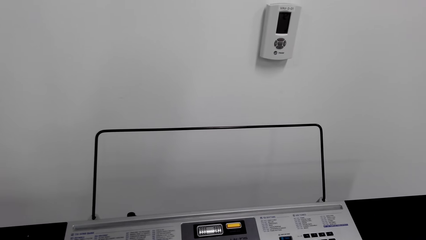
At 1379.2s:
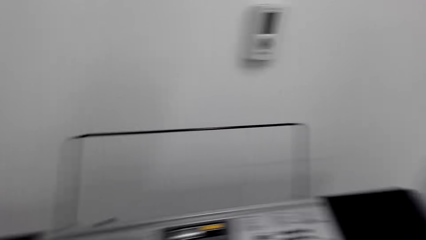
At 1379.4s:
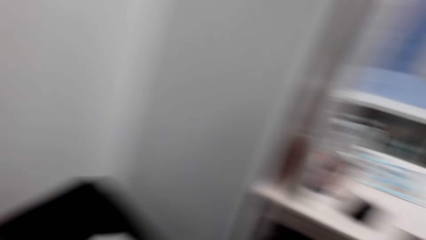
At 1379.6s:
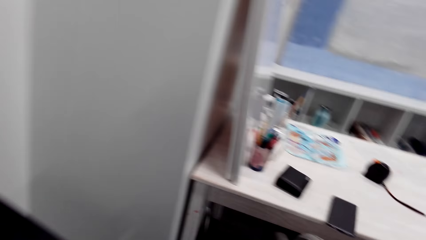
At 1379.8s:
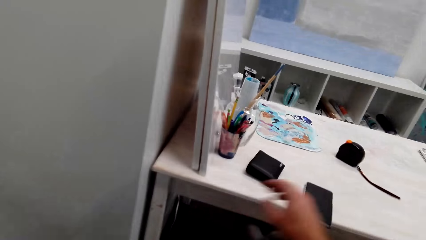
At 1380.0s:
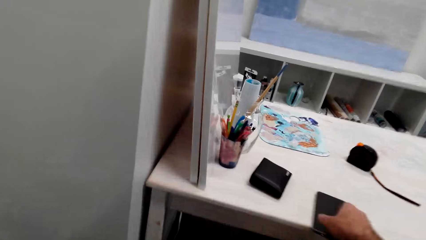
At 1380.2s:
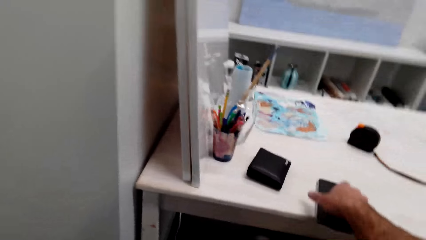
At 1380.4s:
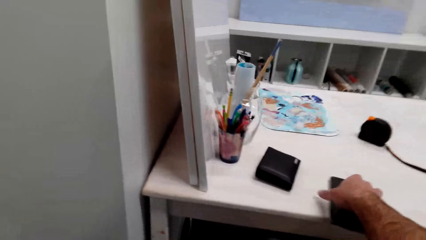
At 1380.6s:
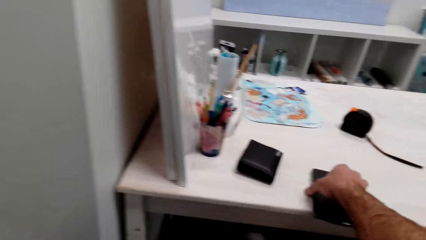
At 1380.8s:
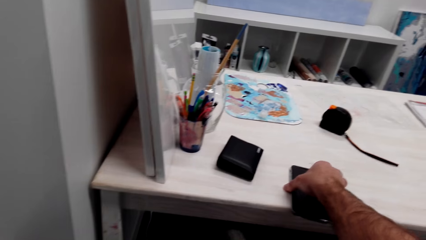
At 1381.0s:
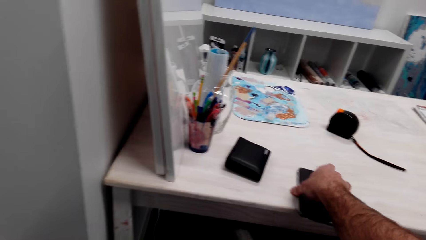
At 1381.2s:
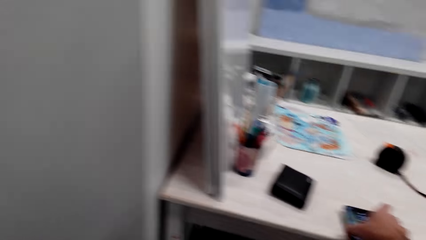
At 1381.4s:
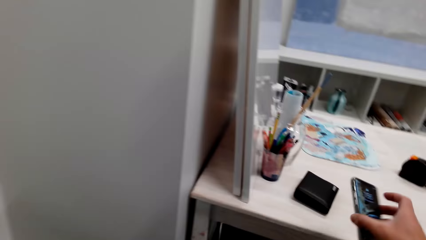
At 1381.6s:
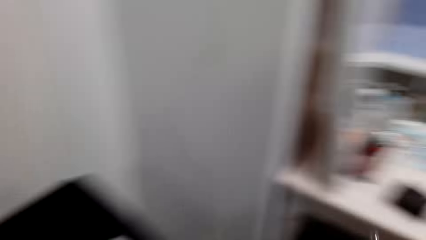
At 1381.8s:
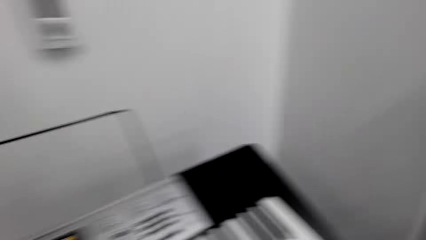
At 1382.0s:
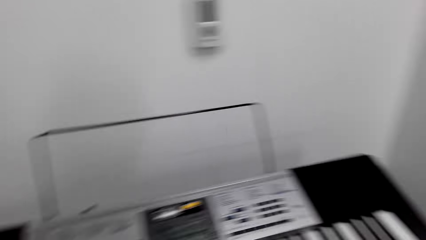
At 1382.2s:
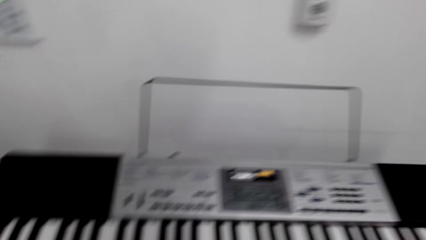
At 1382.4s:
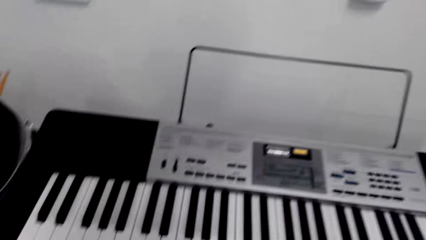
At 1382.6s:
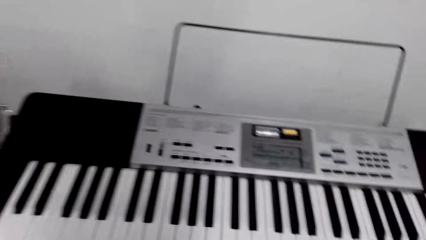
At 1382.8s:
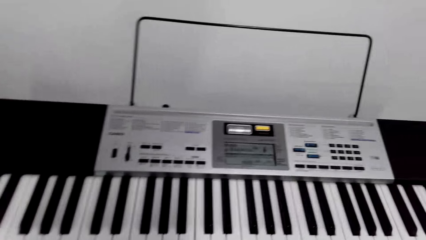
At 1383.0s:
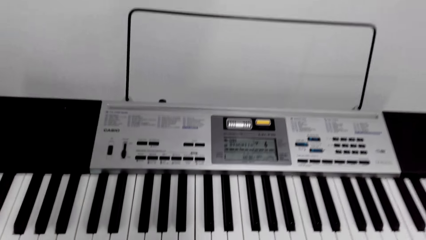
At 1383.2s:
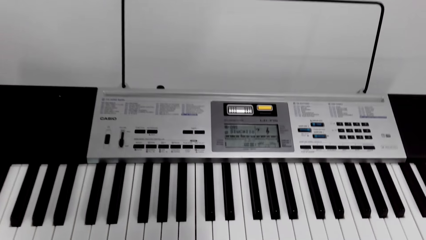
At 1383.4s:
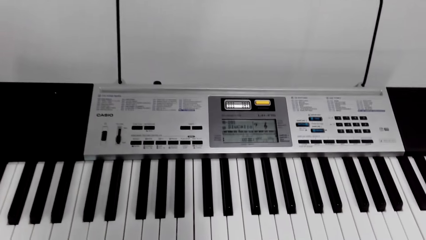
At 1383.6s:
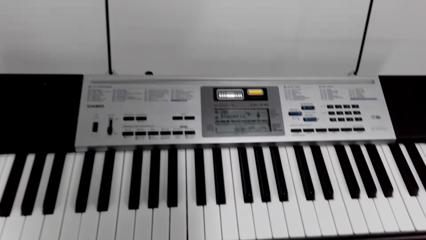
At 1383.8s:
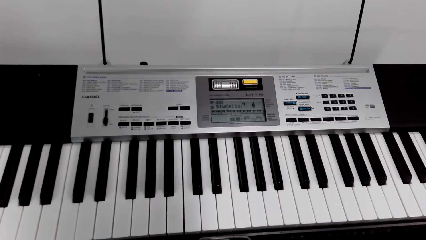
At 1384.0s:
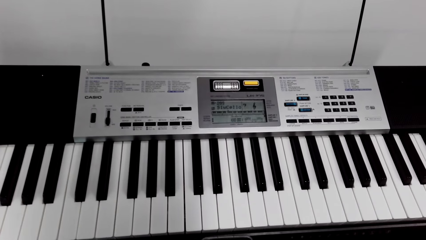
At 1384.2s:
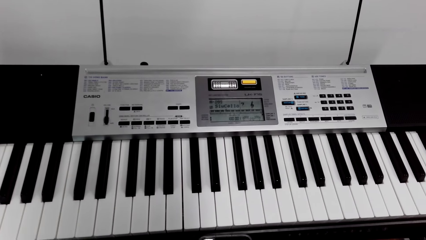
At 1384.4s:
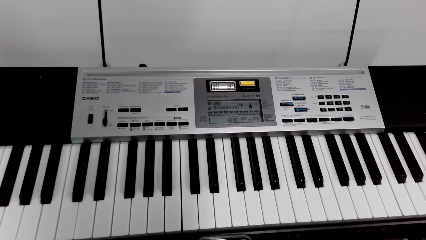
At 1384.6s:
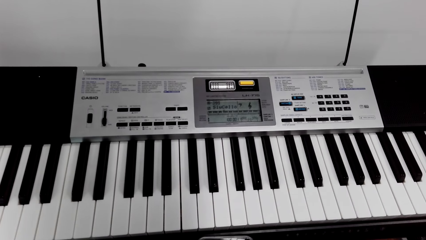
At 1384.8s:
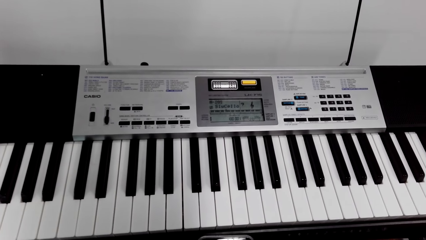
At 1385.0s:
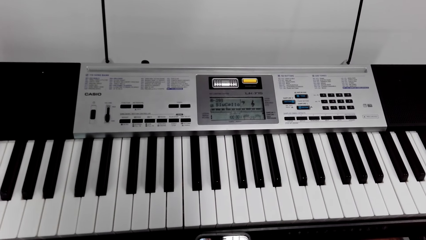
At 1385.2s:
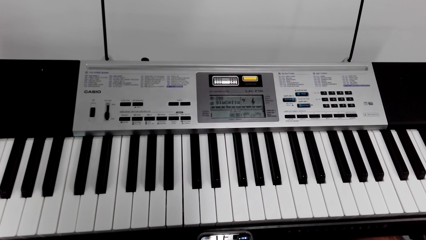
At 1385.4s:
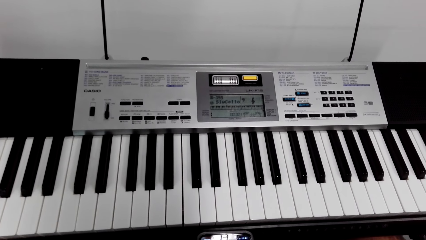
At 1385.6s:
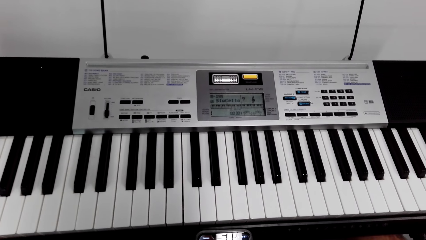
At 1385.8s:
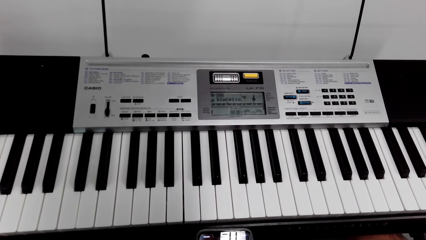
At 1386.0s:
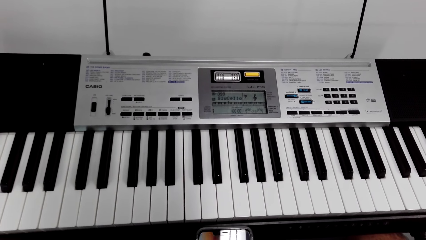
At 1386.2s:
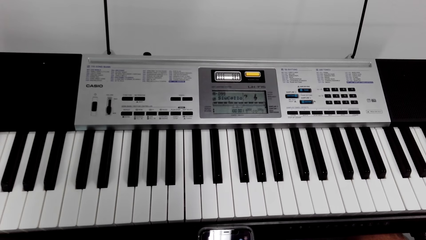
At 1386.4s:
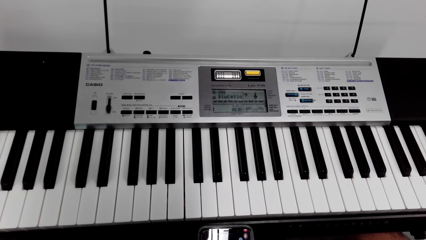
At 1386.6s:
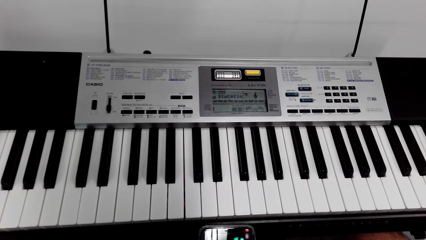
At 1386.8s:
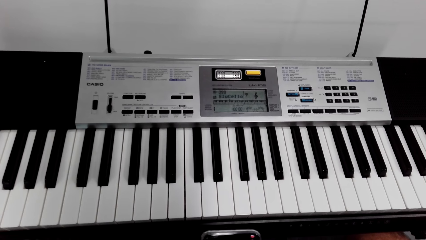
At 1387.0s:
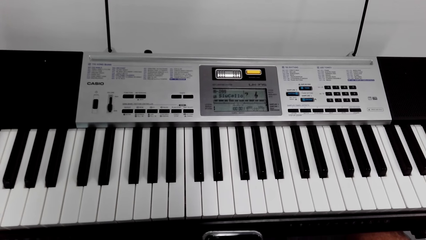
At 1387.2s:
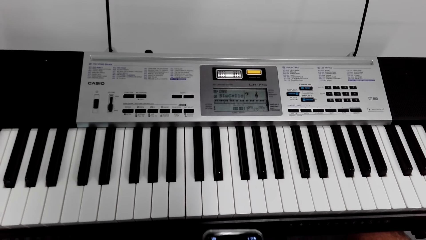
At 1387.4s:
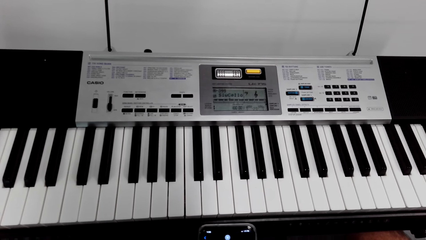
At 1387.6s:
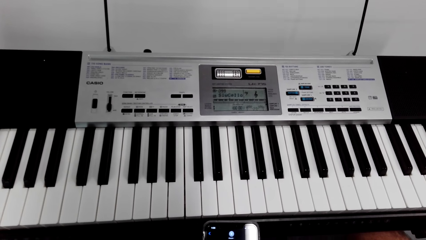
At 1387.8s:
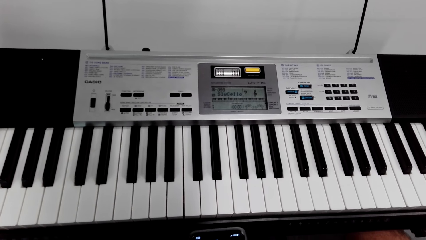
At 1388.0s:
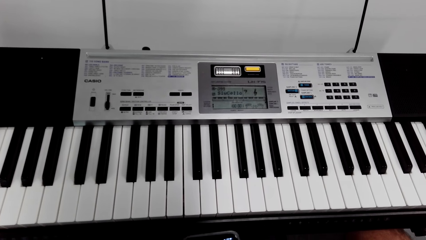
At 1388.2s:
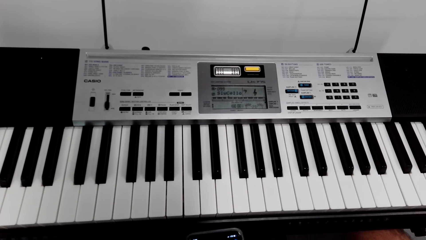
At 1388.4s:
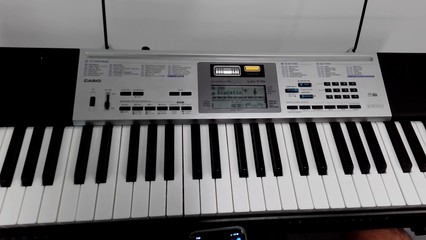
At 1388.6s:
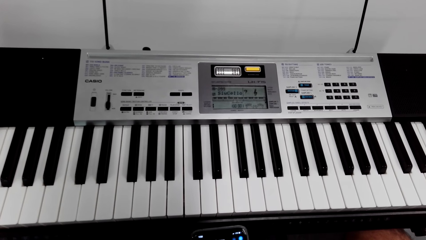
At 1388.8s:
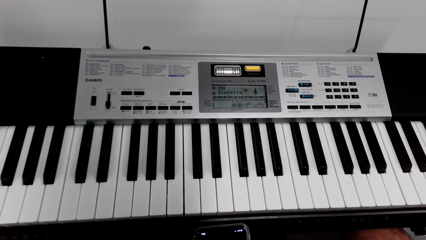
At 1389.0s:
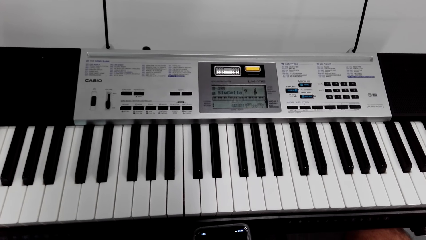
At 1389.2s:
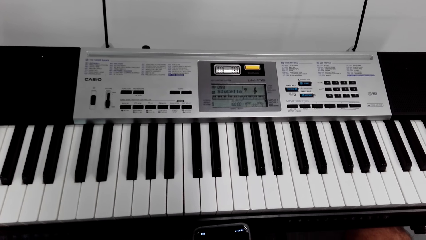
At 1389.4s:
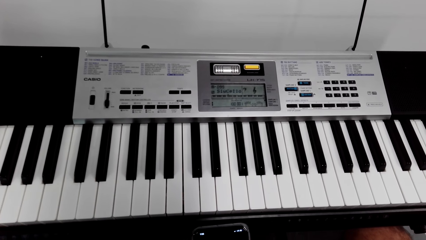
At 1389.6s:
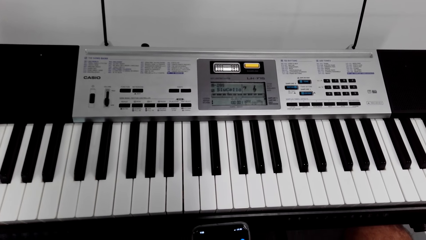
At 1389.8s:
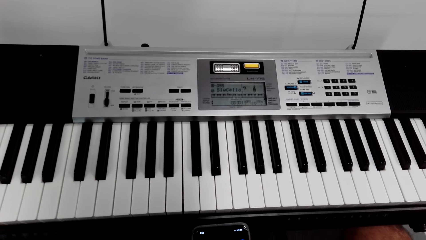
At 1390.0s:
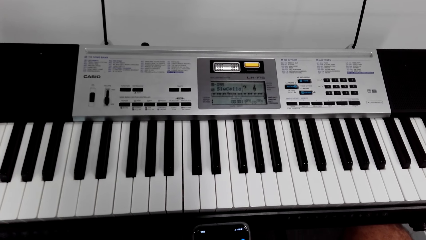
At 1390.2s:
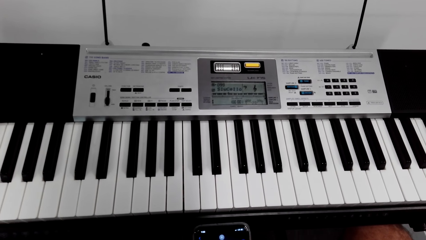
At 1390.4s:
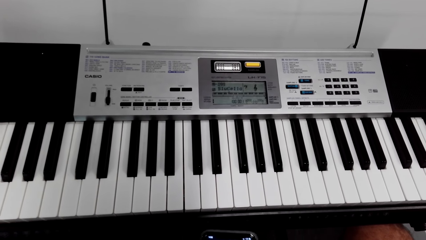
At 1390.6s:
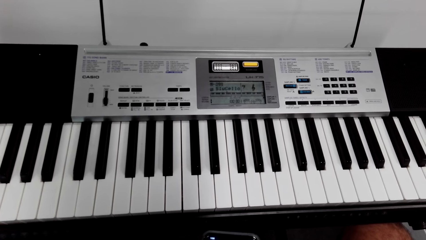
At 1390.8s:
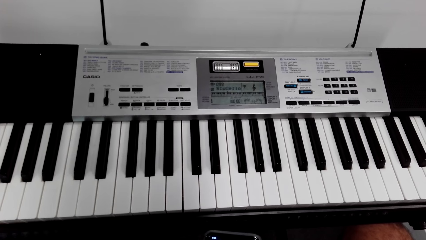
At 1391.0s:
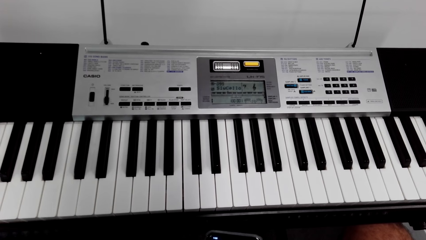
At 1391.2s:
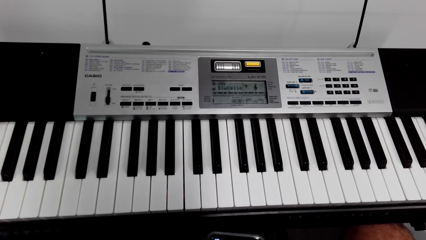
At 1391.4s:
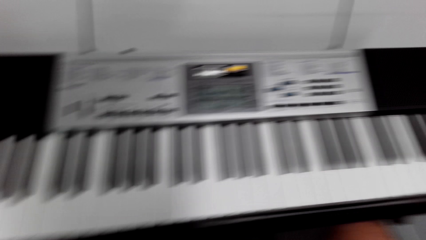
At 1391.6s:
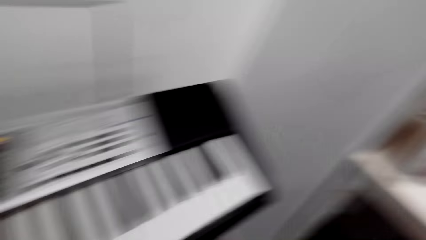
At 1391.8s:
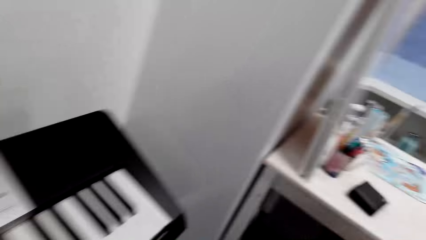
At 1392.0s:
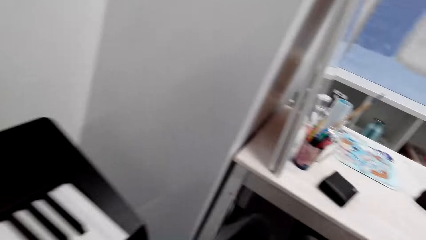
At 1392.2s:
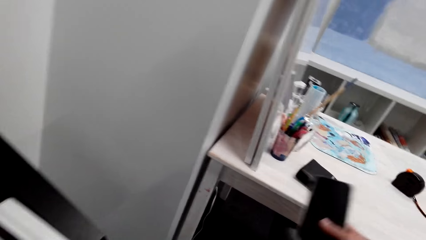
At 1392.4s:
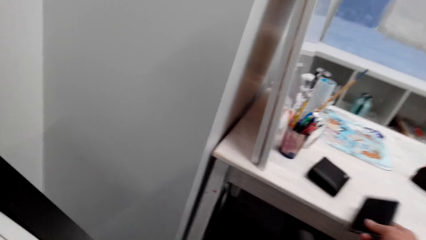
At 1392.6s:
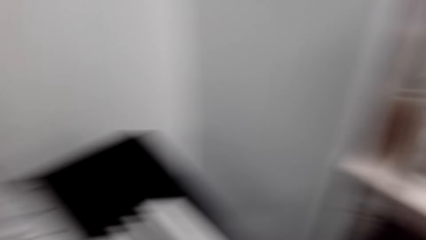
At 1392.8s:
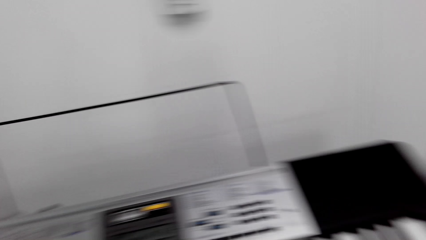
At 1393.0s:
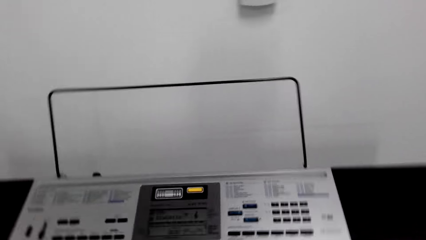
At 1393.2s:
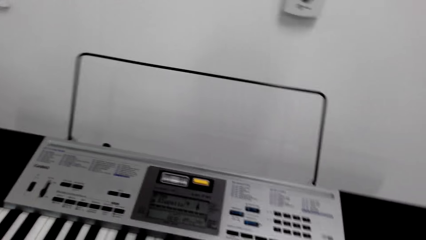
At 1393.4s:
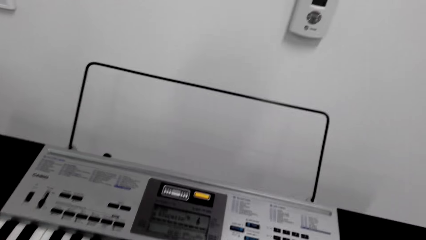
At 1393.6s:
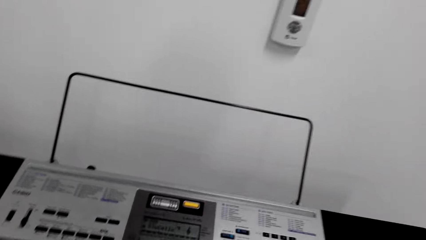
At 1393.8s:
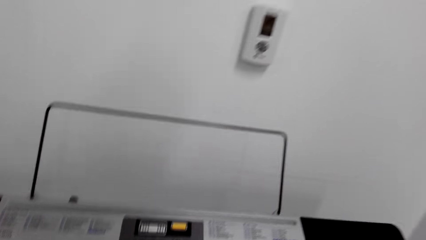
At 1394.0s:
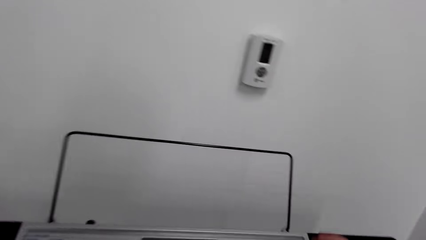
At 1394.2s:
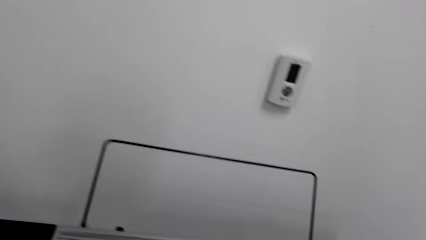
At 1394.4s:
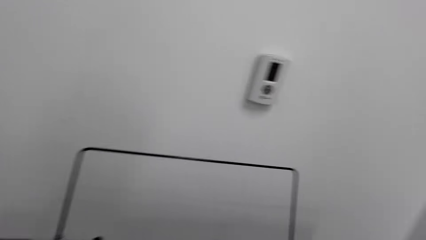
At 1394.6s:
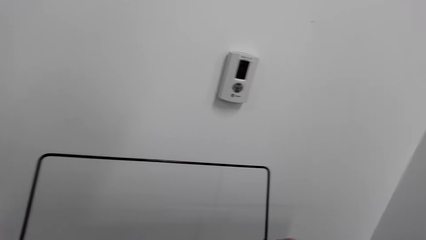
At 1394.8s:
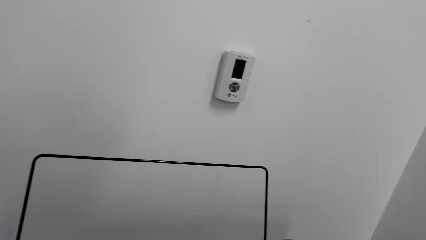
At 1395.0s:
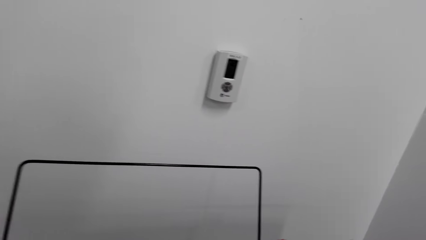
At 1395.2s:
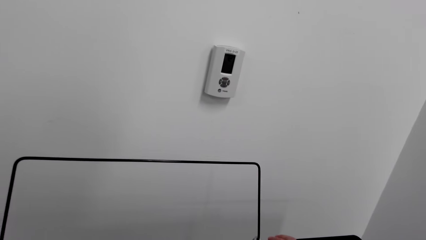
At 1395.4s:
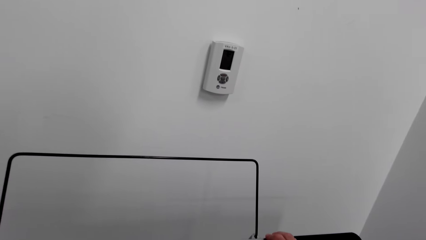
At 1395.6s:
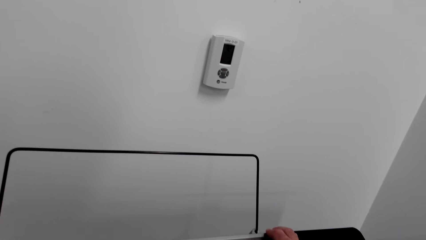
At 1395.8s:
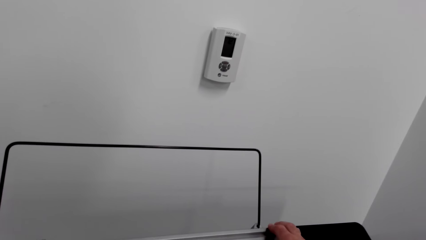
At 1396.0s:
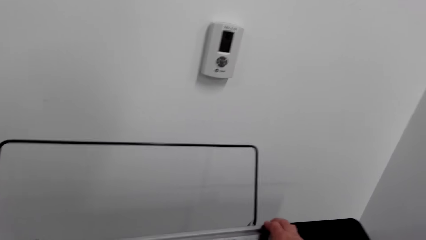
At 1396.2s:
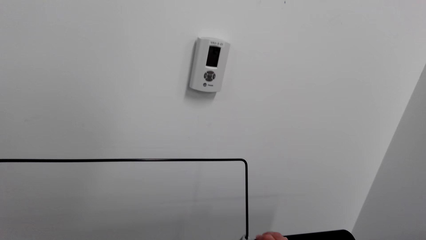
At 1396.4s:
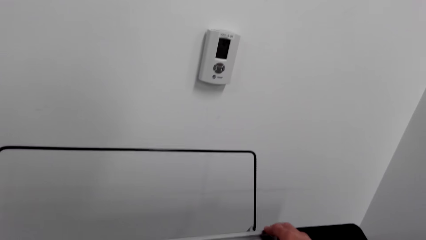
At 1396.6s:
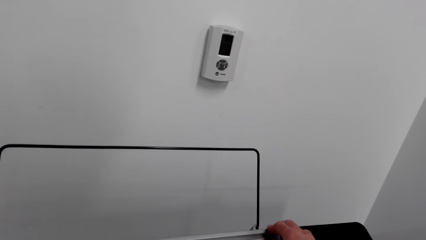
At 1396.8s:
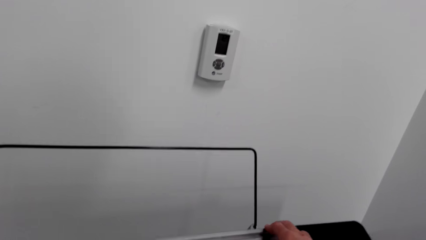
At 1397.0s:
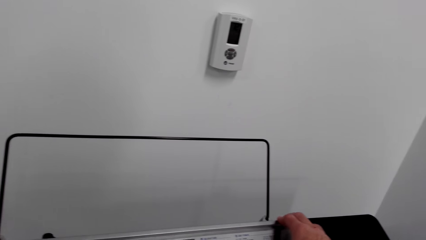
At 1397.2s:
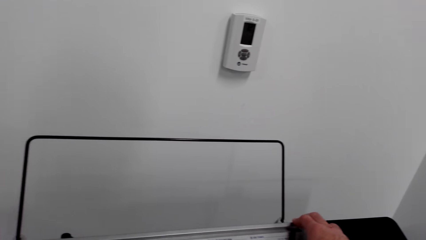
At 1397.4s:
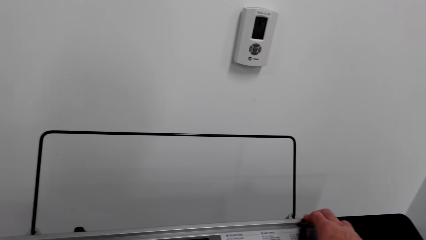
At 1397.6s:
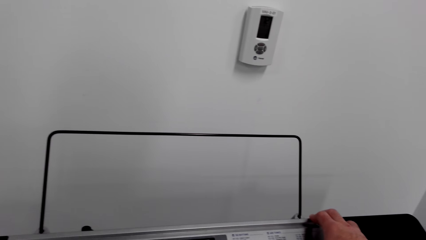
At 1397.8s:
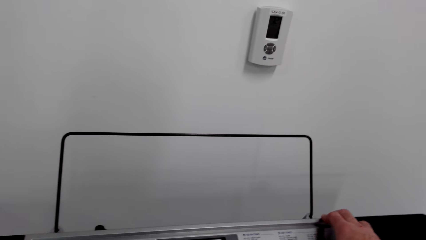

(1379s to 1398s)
The camera wearer picks the phone from the table. They press the phone. They put the phone on the table. They operate the piano keyboard.
